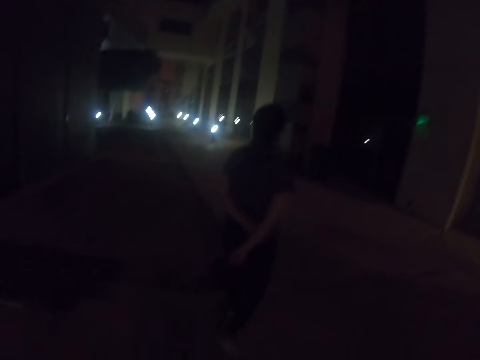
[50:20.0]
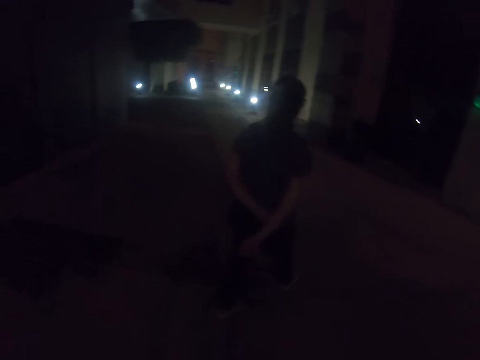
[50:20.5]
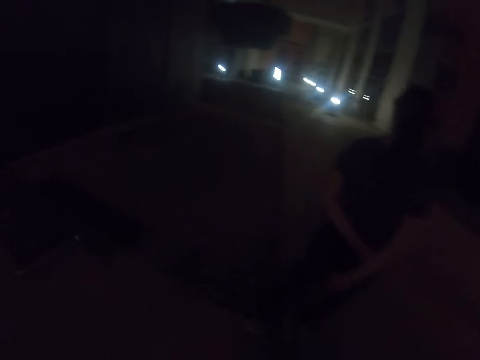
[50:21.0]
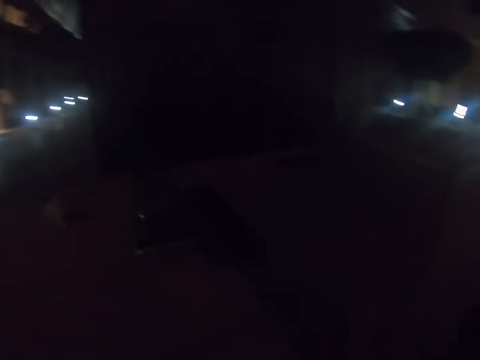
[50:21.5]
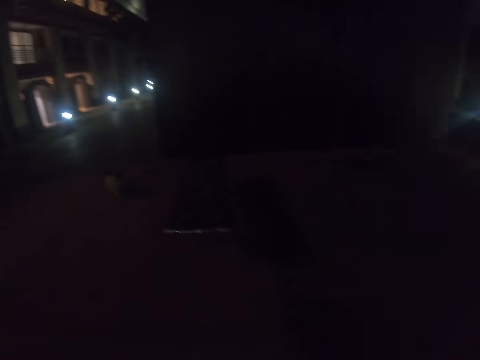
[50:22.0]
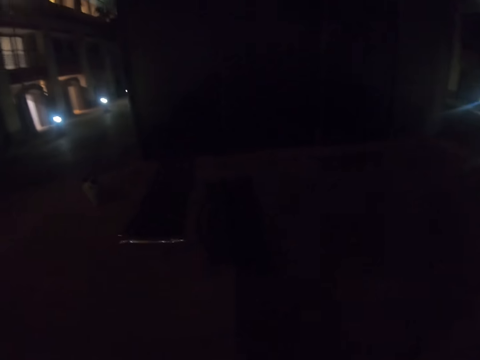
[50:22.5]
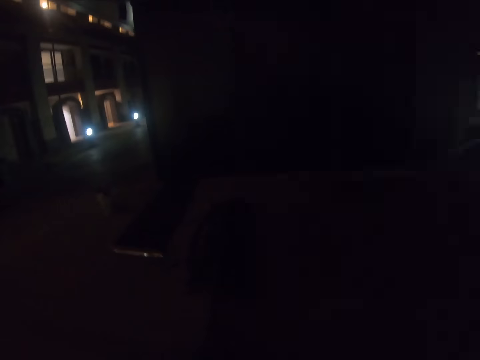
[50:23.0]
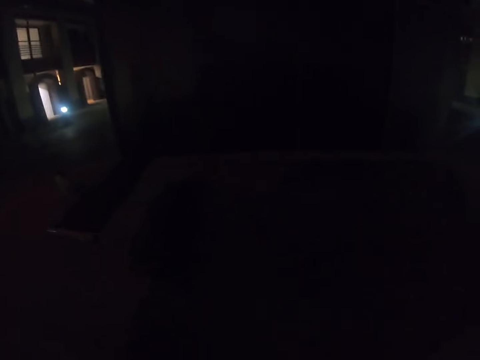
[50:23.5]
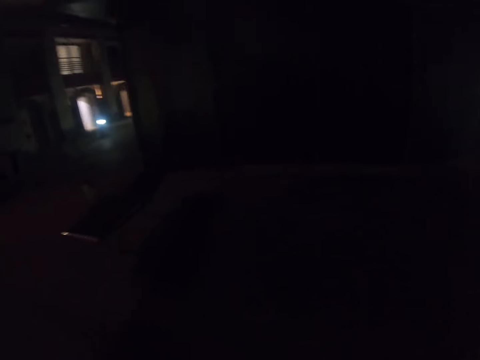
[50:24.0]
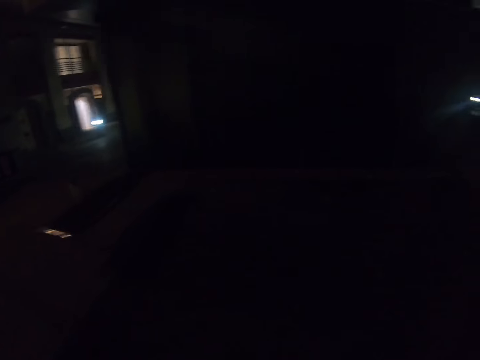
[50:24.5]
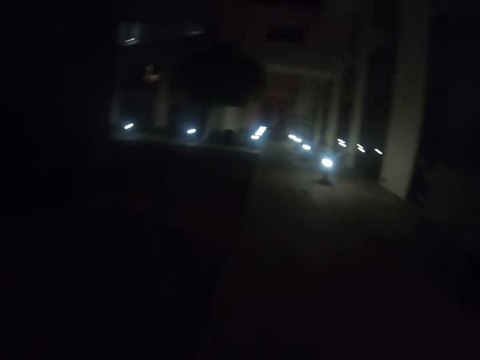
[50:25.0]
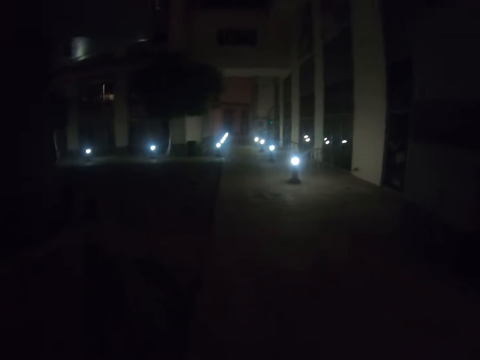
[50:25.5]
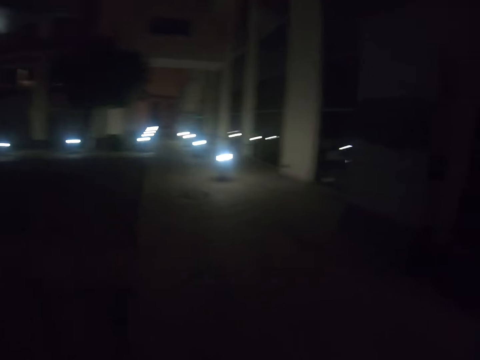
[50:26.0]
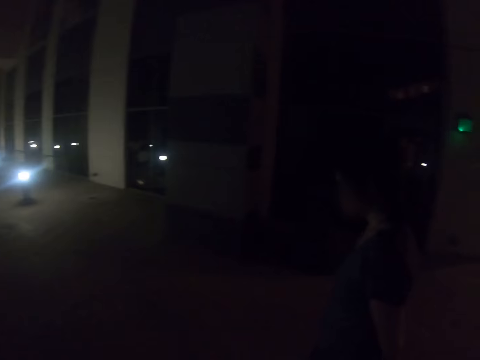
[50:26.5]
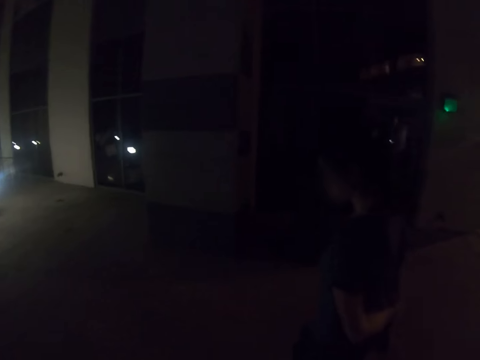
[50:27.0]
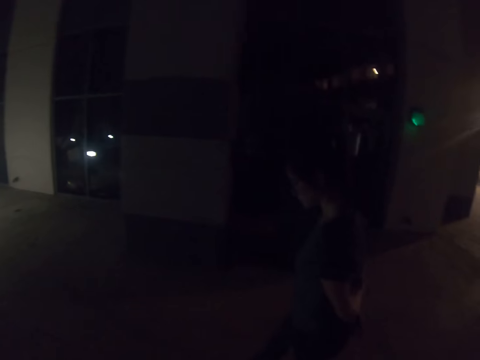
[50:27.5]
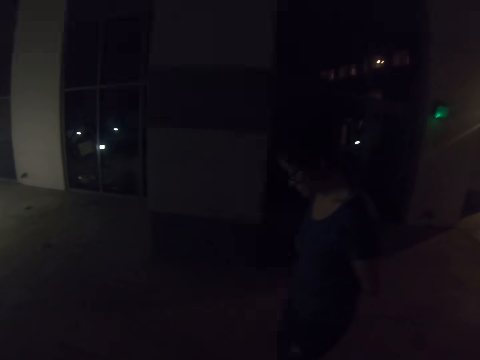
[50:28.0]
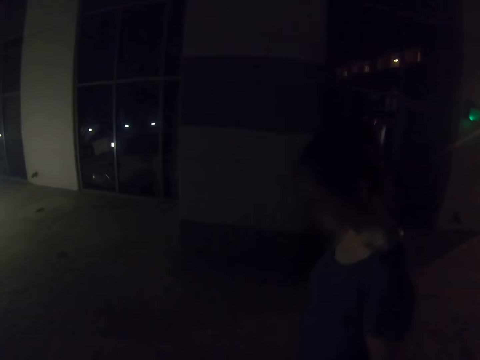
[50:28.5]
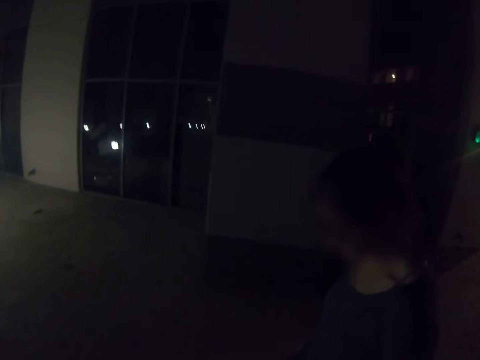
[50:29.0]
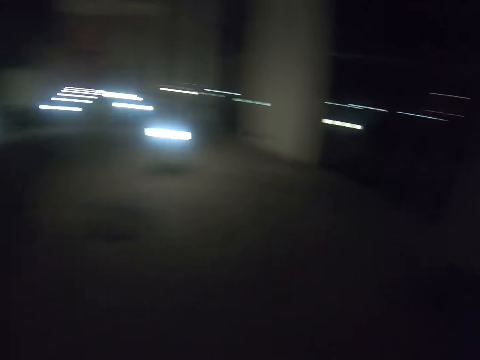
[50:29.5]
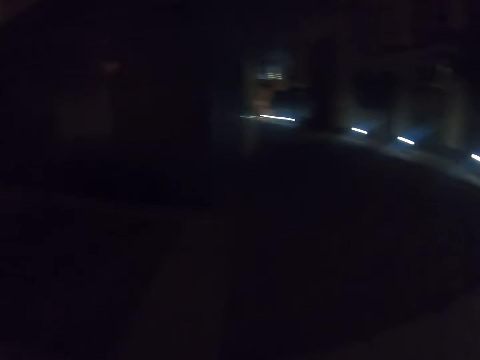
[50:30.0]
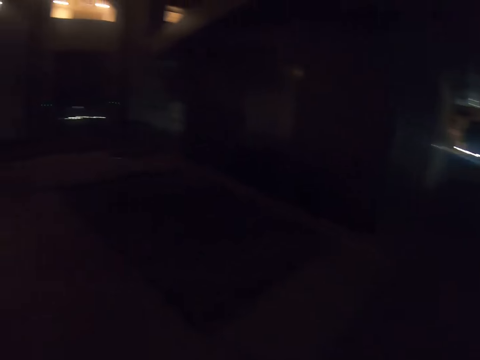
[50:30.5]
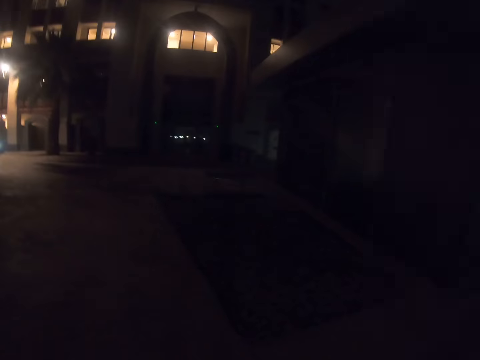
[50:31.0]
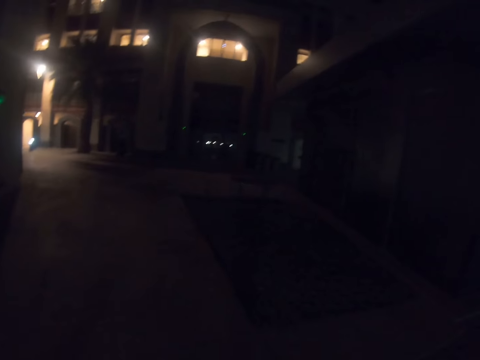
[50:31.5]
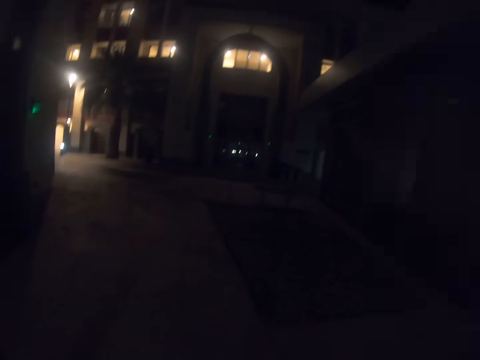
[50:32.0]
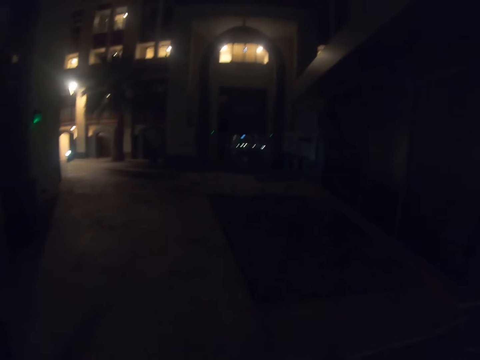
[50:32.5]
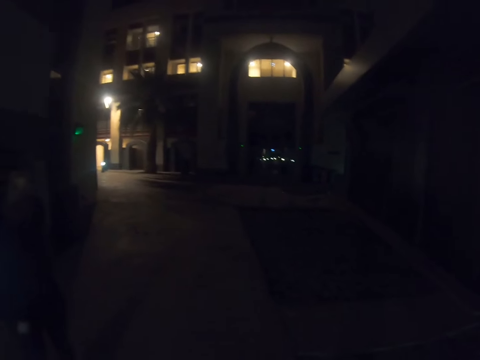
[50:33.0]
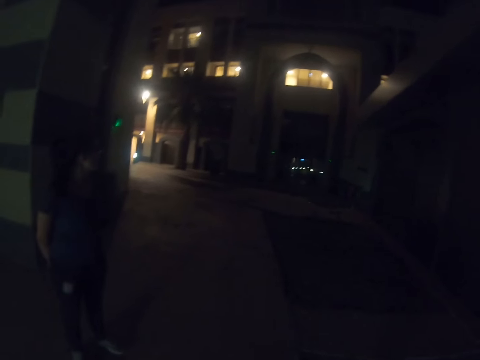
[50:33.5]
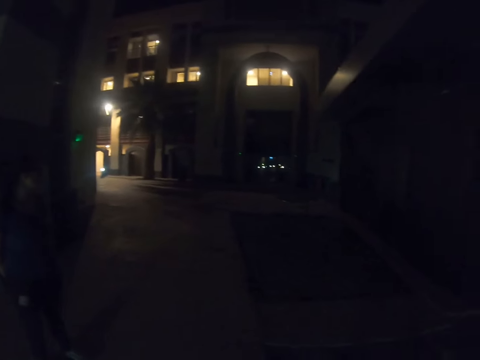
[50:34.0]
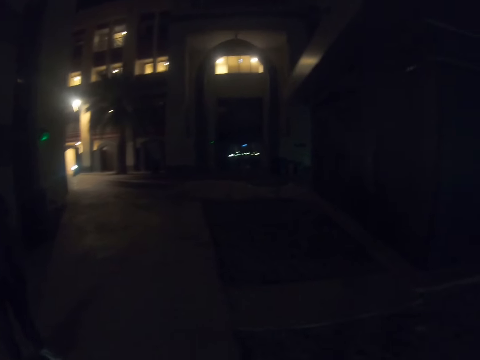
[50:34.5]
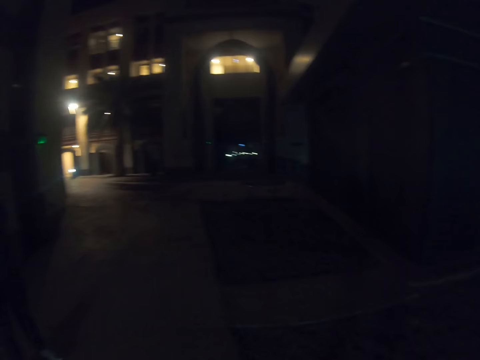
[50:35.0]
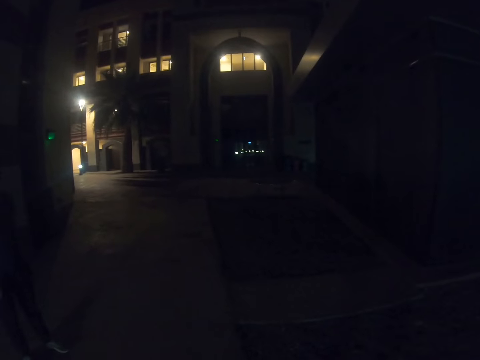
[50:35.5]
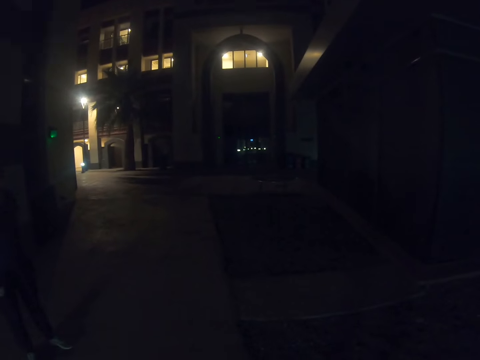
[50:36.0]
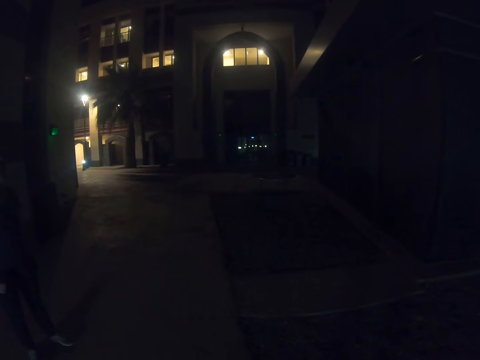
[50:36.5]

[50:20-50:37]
The camera wearer stares at a lady. They turn around the walkway. They walk along the walkway.

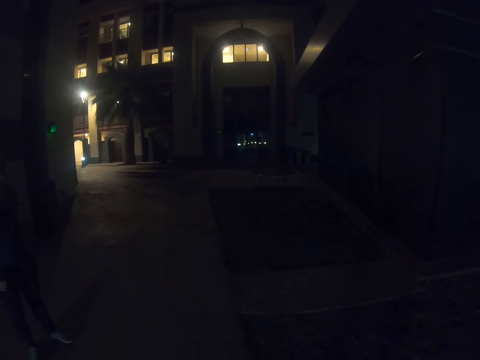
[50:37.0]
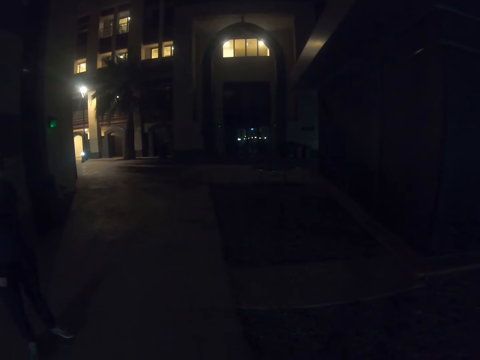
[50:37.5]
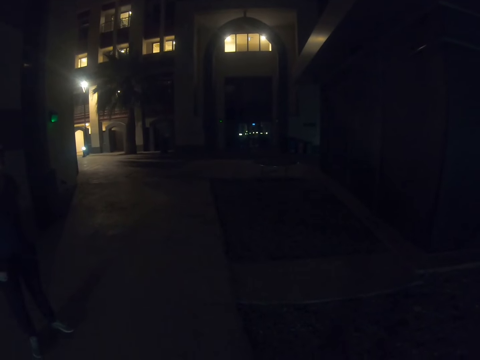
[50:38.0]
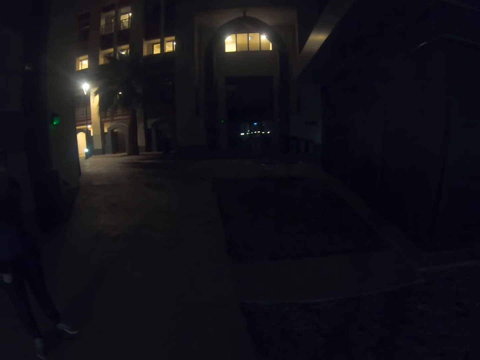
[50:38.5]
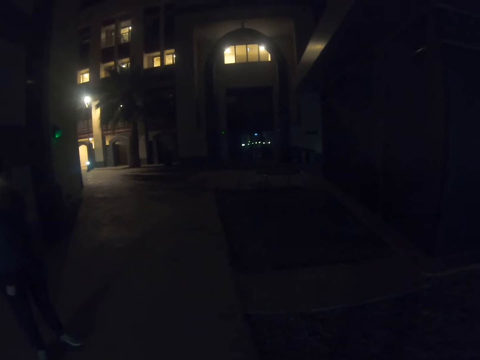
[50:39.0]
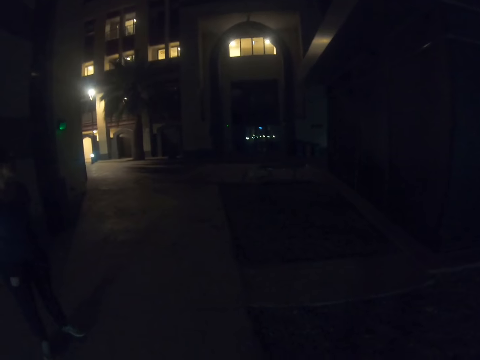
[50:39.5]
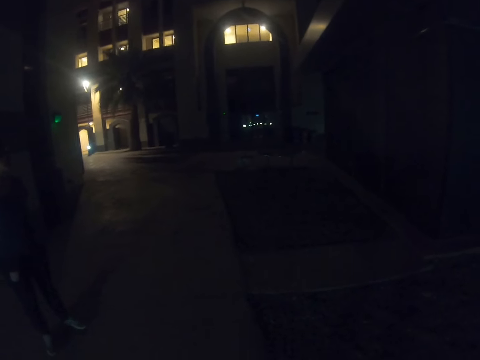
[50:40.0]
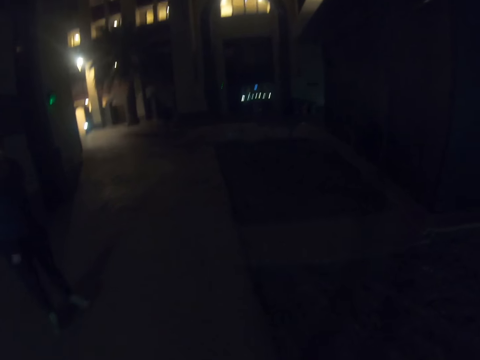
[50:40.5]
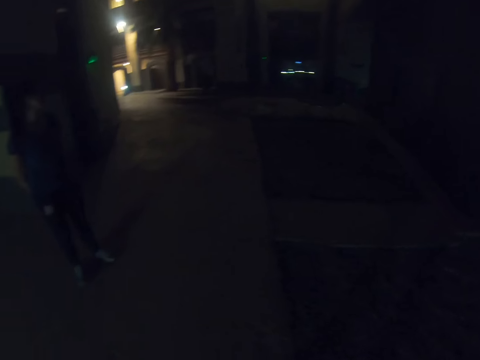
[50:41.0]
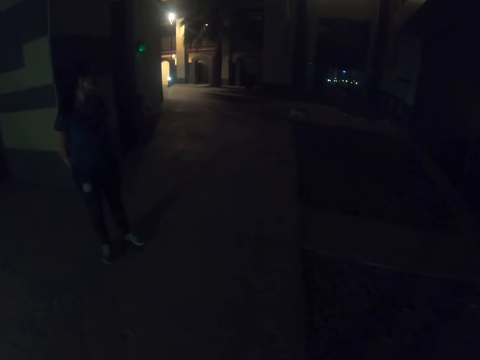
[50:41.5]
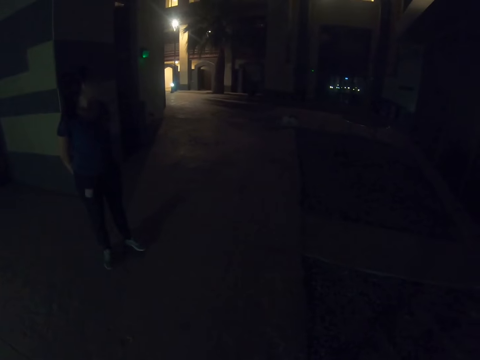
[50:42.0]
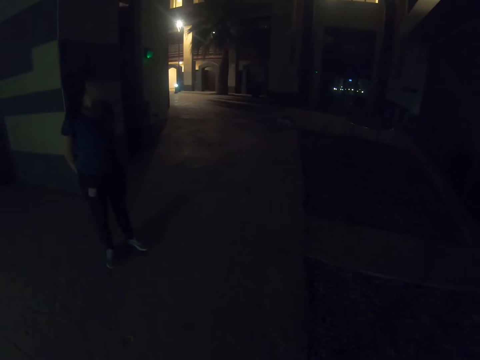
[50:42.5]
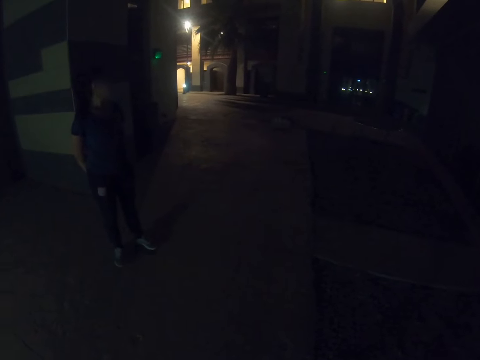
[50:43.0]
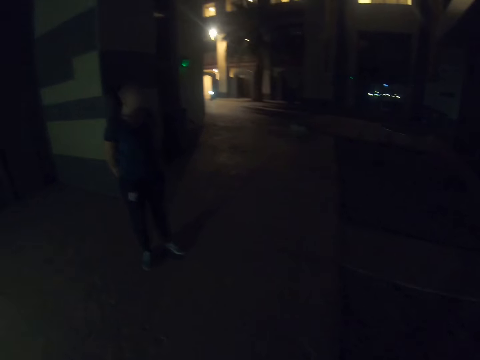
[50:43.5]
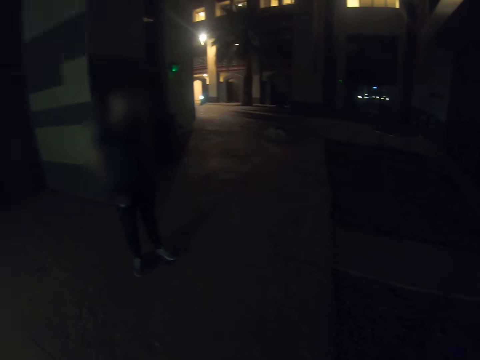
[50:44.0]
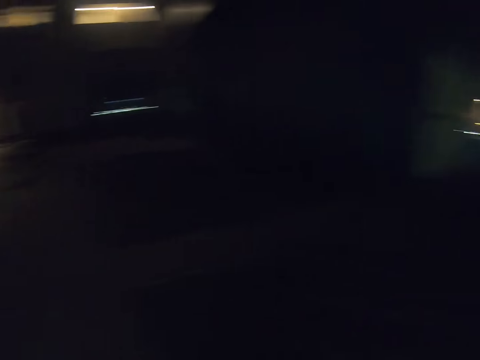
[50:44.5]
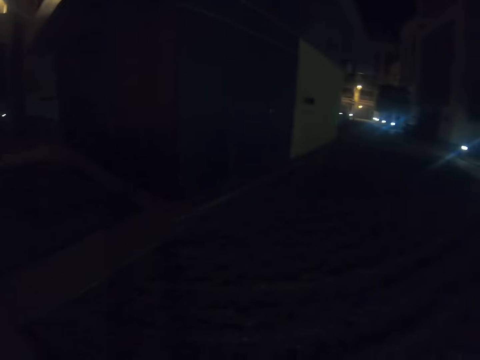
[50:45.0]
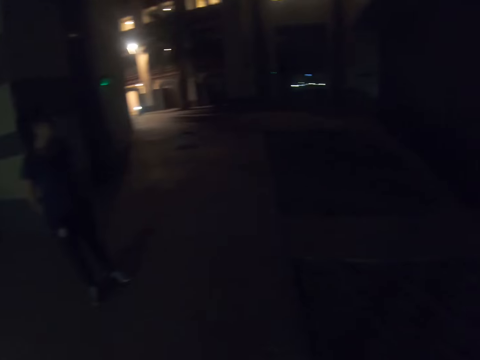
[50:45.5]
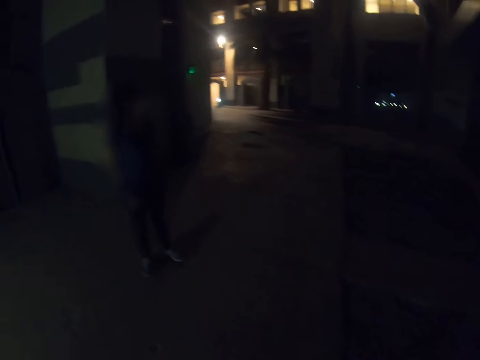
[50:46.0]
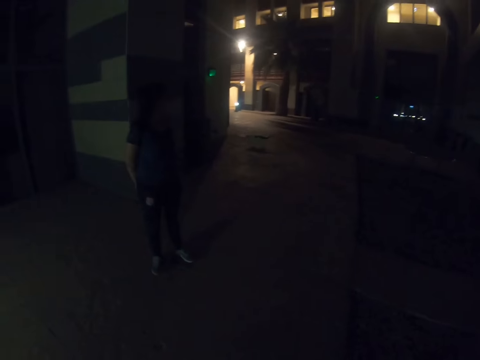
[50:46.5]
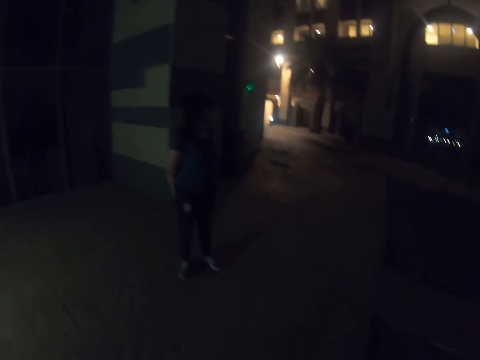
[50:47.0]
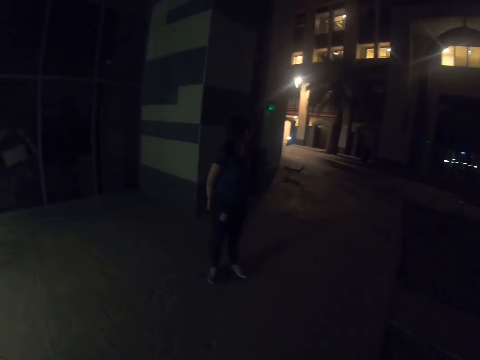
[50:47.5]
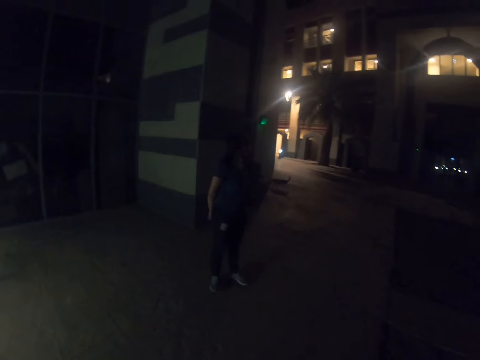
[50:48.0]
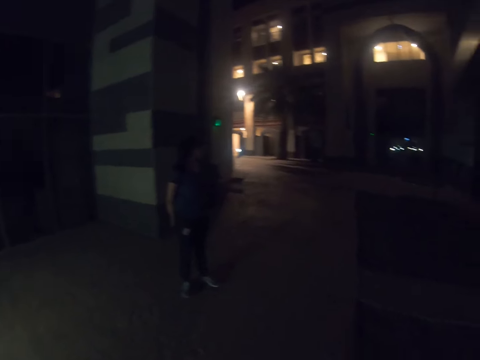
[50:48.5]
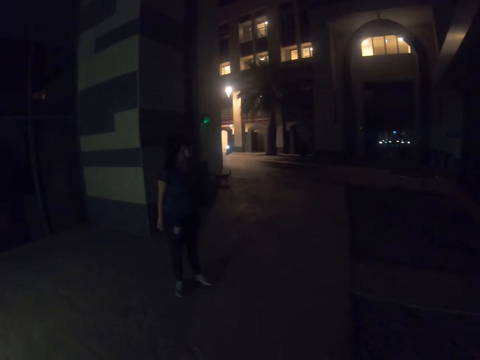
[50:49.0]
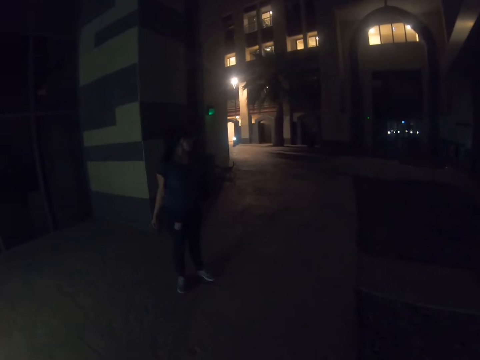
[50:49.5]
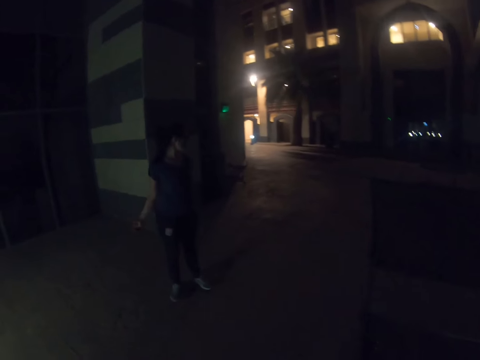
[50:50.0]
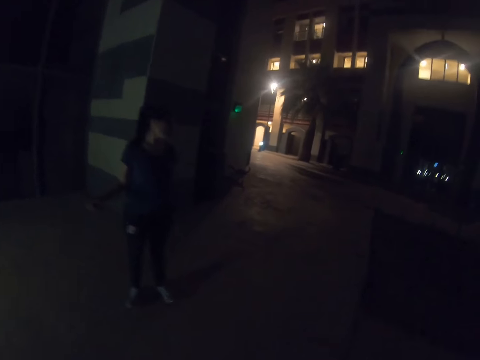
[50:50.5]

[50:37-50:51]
The camera wearer stares at the cat. They look around. They turn around the walkway. They stare at the cat.
